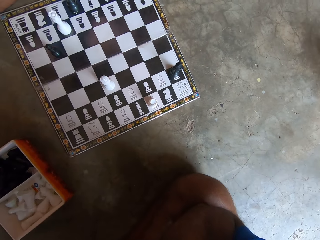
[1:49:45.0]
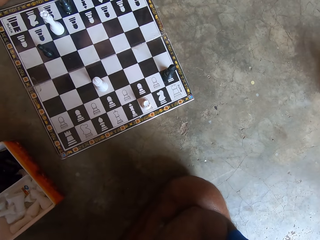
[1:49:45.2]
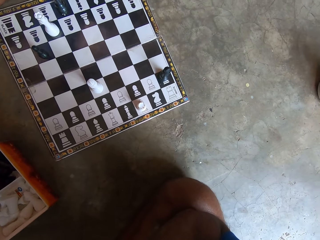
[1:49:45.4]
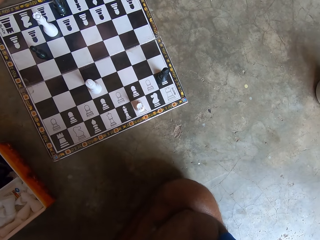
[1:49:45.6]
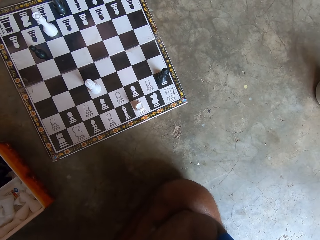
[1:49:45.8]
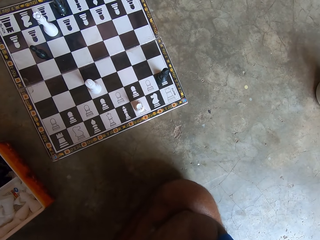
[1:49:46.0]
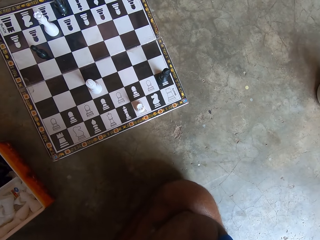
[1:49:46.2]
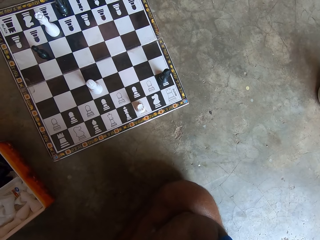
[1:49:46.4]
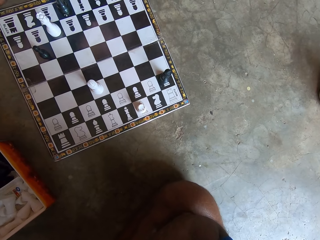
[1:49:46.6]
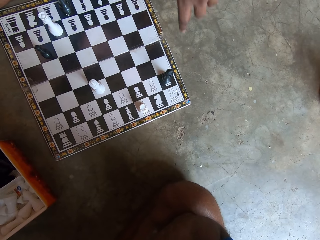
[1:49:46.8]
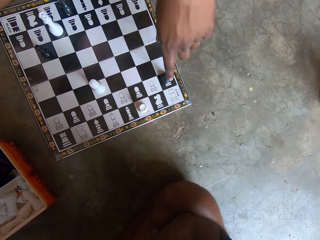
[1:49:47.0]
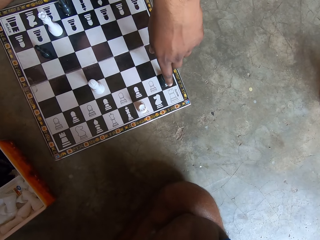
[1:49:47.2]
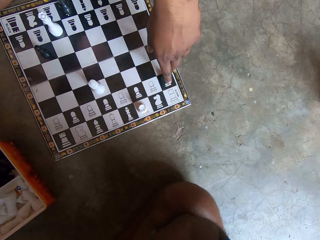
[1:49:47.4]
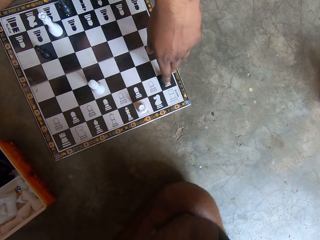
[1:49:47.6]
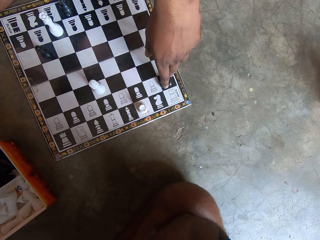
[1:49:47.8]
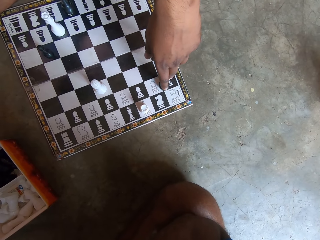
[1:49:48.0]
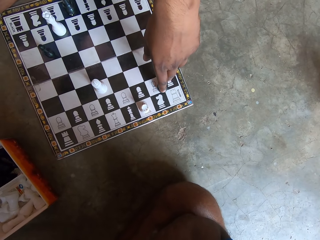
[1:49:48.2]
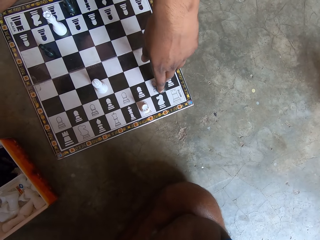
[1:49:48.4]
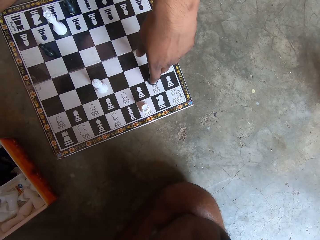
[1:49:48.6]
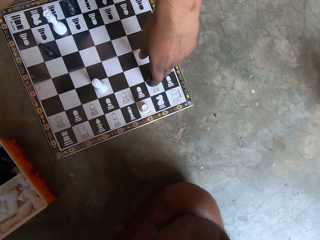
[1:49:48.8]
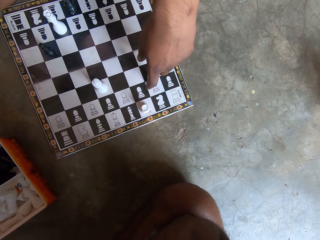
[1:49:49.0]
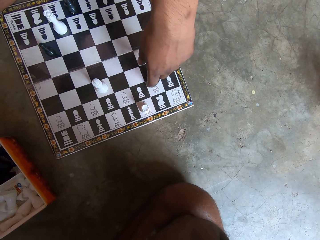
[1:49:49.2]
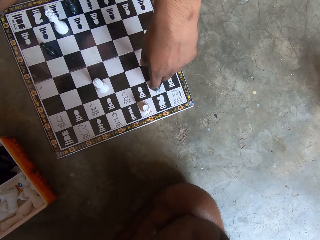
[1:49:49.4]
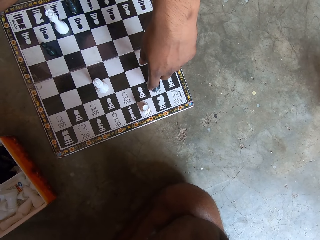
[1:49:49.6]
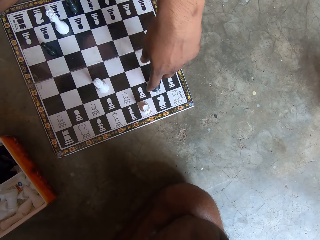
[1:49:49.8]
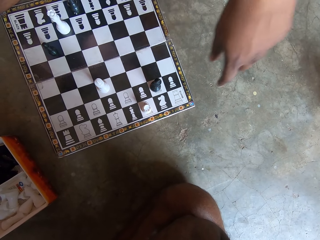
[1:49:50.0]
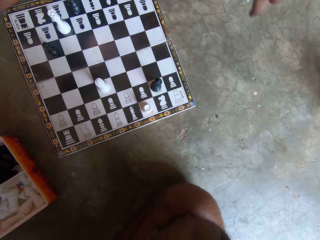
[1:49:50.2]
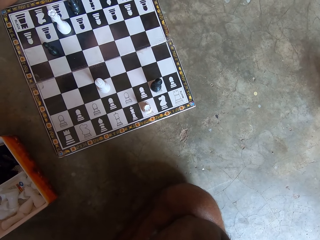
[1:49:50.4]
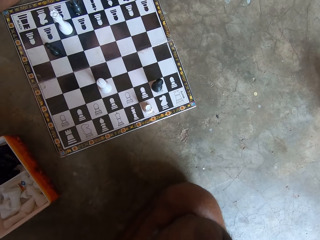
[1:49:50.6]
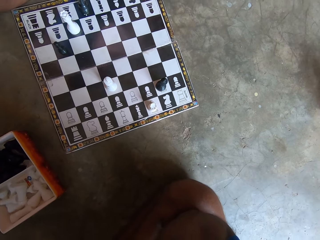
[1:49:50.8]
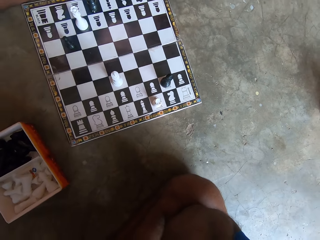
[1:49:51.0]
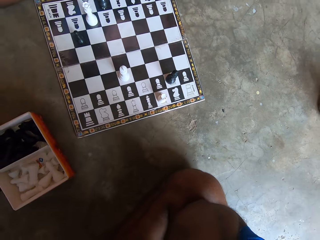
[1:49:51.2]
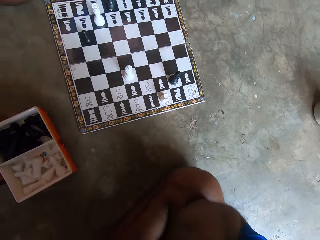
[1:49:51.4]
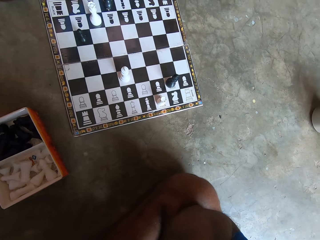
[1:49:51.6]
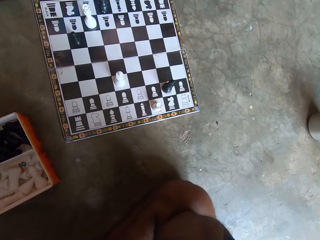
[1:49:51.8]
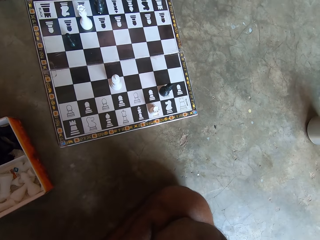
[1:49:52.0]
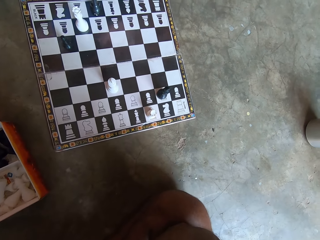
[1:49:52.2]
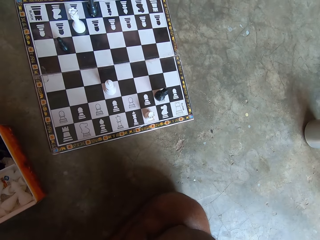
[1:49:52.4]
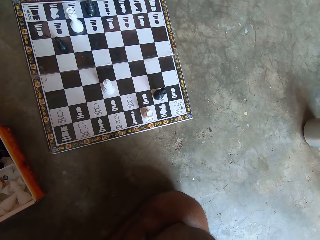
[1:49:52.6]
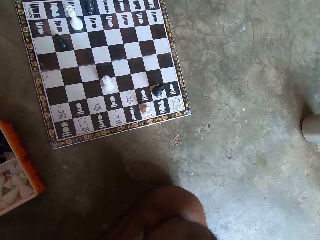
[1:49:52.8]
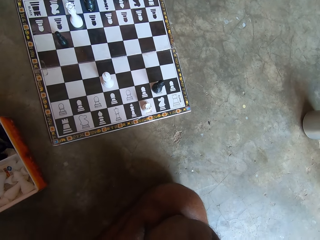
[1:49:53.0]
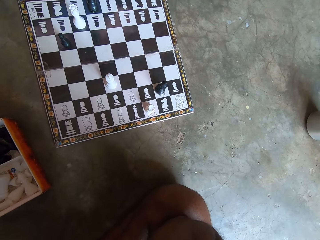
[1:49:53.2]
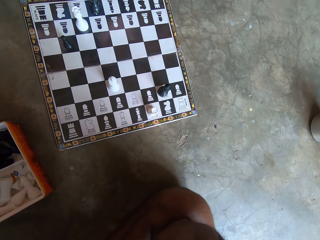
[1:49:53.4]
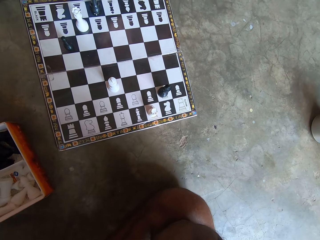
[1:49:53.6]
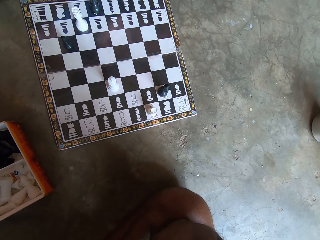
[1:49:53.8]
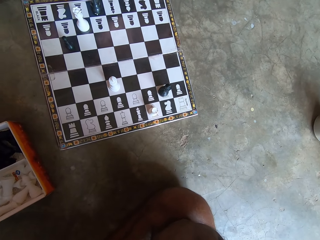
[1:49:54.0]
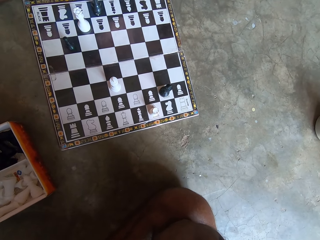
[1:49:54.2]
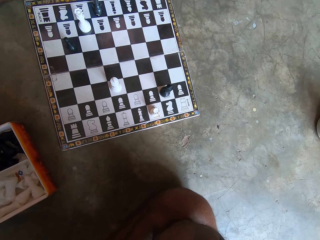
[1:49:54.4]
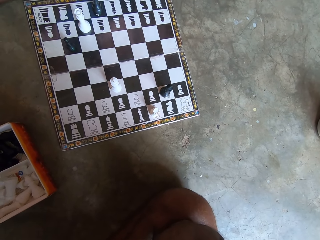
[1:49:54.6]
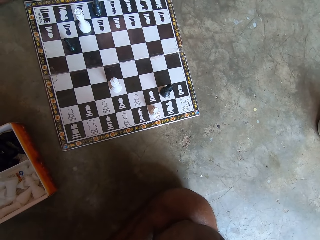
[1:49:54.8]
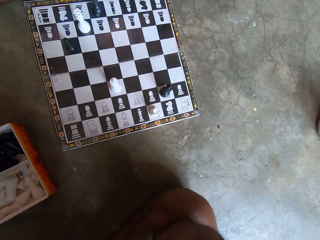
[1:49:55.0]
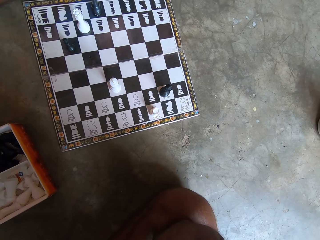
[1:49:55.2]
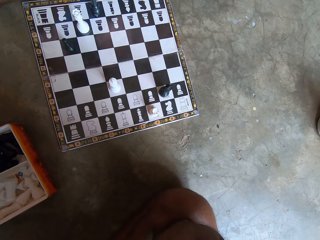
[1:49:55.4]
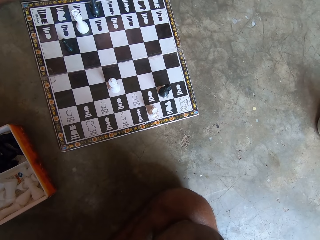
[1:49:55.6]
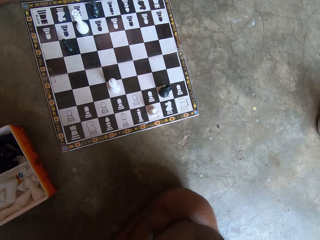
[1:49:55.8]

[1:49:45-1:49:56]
The camera wearer looks at the chessboard. The man moves another black piece, a pawn, on the chessboard. The camera wearer looks at the chessboard.

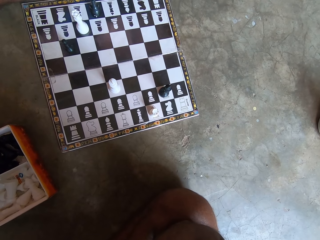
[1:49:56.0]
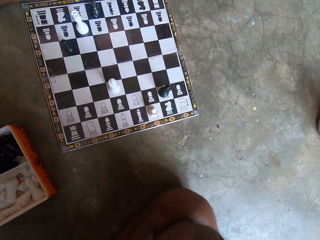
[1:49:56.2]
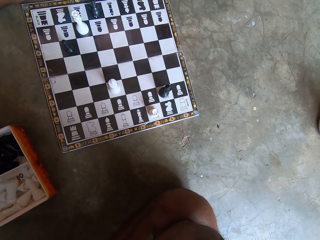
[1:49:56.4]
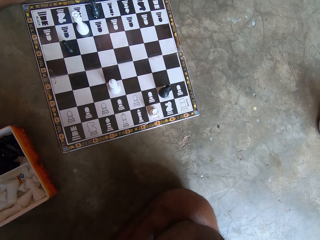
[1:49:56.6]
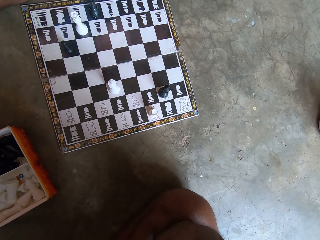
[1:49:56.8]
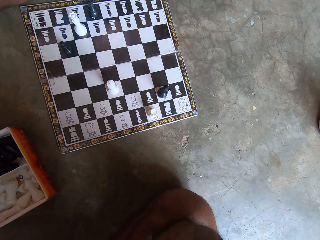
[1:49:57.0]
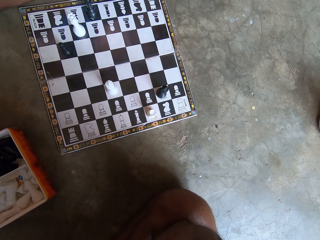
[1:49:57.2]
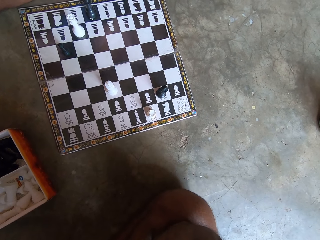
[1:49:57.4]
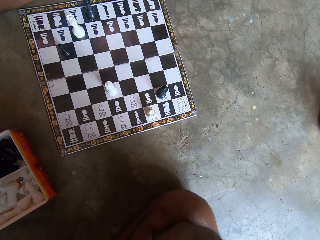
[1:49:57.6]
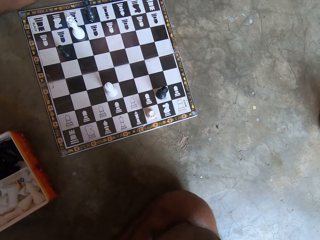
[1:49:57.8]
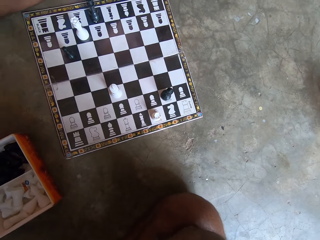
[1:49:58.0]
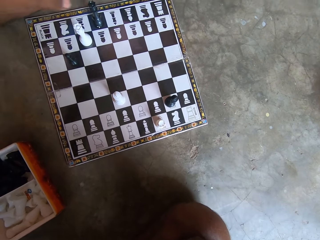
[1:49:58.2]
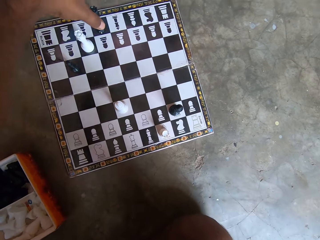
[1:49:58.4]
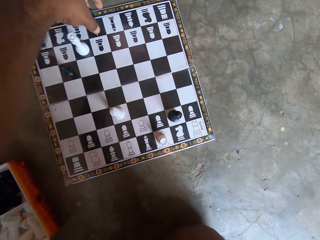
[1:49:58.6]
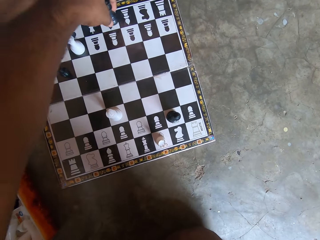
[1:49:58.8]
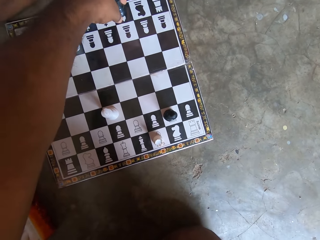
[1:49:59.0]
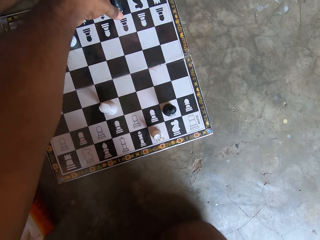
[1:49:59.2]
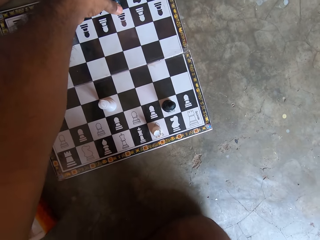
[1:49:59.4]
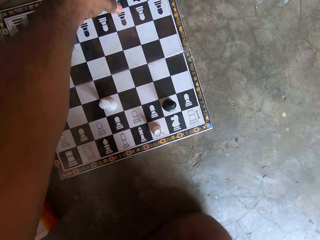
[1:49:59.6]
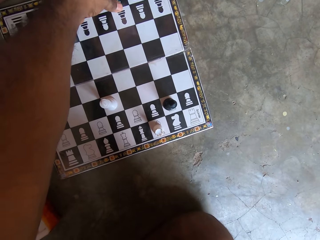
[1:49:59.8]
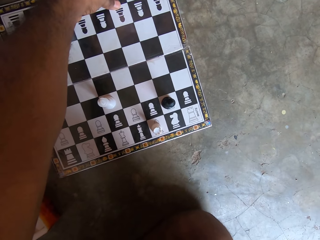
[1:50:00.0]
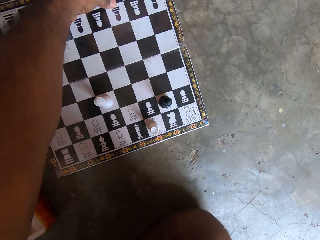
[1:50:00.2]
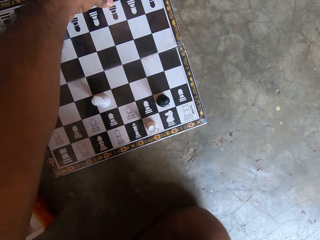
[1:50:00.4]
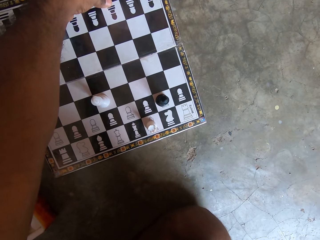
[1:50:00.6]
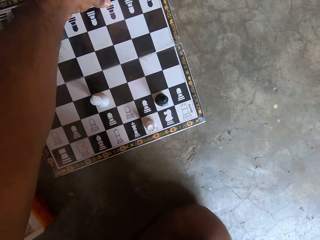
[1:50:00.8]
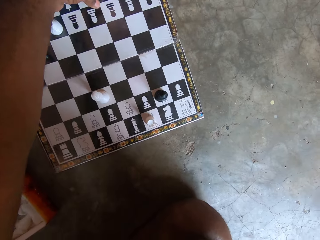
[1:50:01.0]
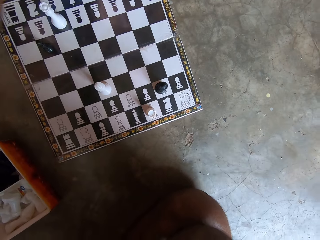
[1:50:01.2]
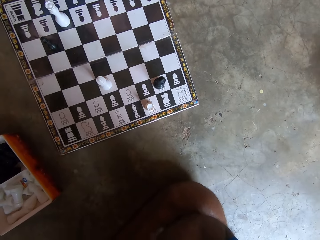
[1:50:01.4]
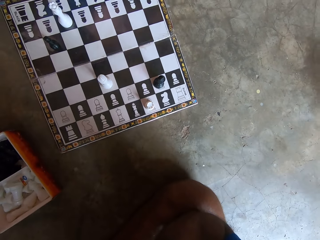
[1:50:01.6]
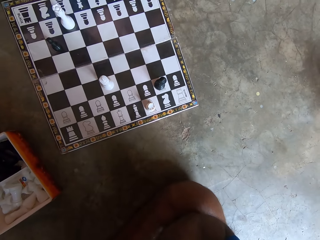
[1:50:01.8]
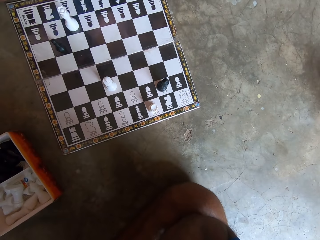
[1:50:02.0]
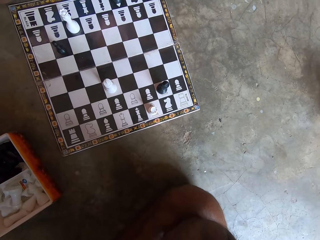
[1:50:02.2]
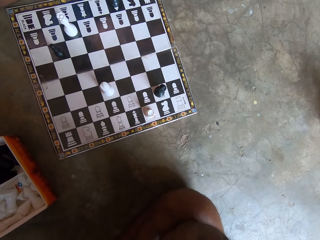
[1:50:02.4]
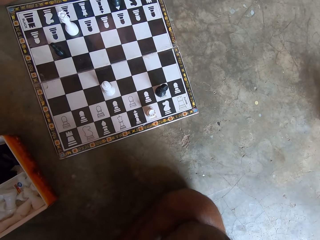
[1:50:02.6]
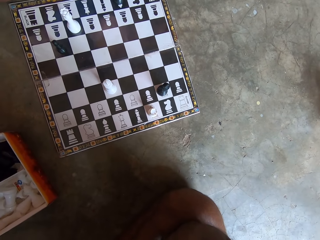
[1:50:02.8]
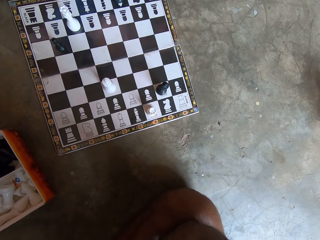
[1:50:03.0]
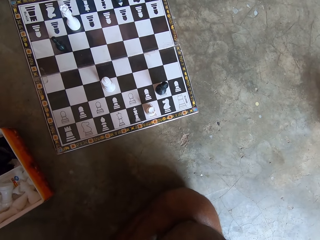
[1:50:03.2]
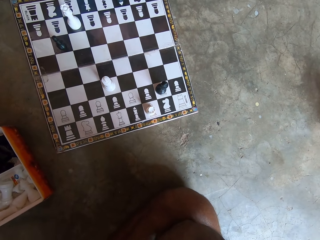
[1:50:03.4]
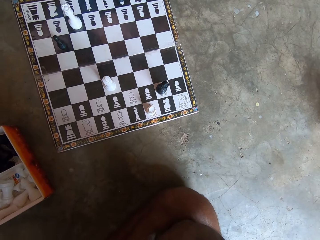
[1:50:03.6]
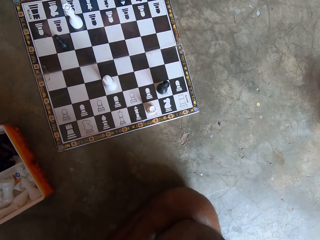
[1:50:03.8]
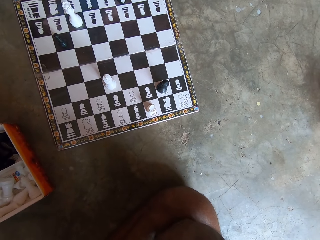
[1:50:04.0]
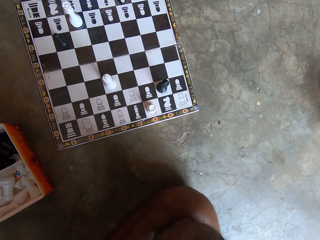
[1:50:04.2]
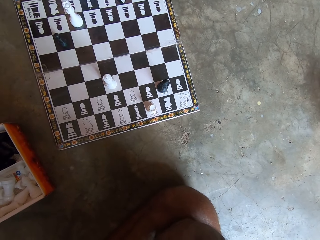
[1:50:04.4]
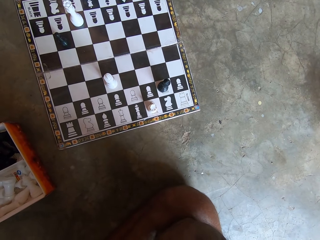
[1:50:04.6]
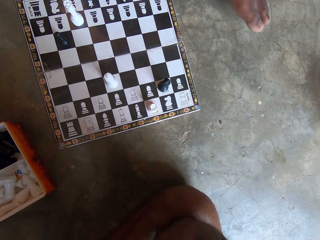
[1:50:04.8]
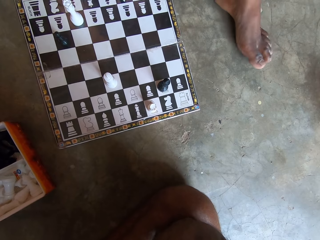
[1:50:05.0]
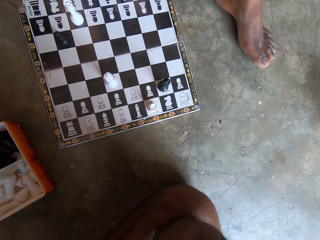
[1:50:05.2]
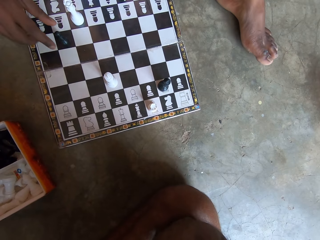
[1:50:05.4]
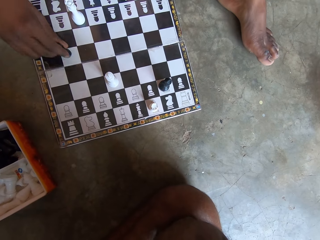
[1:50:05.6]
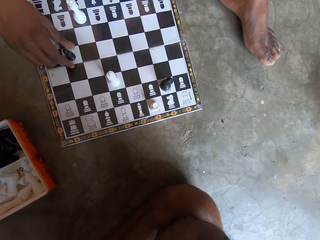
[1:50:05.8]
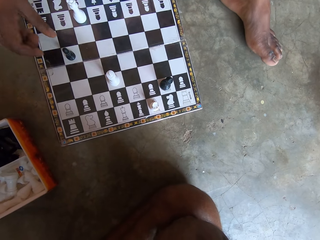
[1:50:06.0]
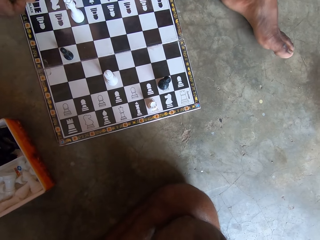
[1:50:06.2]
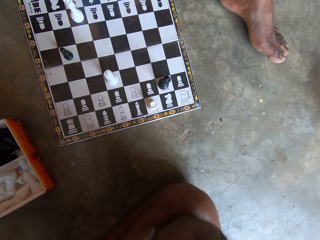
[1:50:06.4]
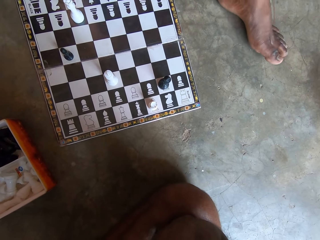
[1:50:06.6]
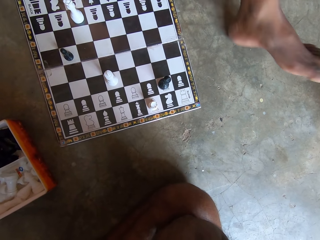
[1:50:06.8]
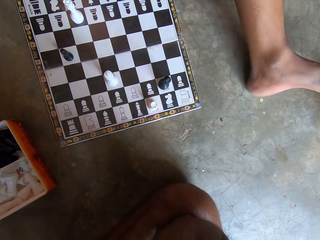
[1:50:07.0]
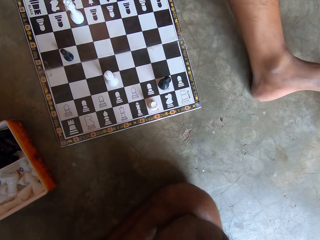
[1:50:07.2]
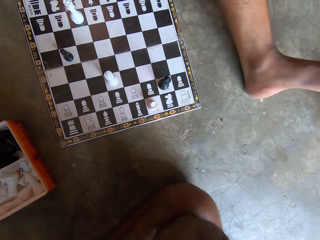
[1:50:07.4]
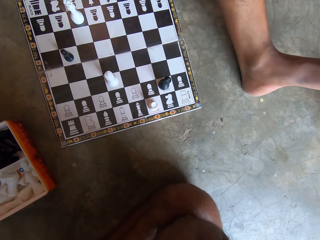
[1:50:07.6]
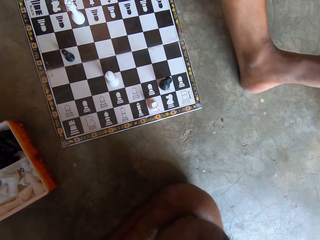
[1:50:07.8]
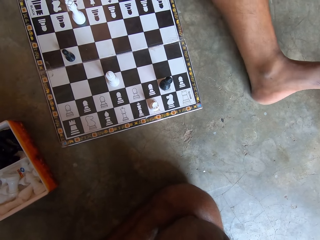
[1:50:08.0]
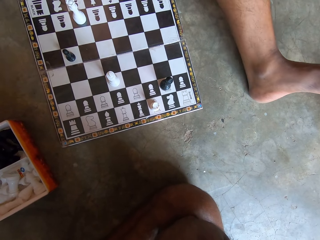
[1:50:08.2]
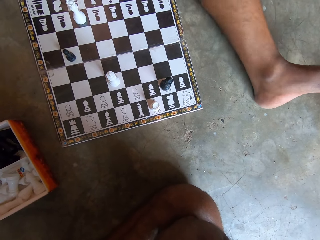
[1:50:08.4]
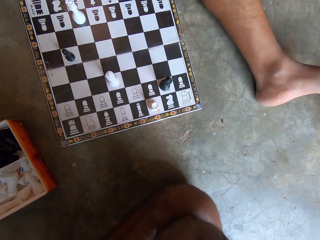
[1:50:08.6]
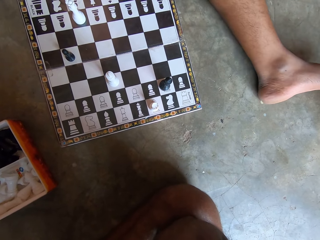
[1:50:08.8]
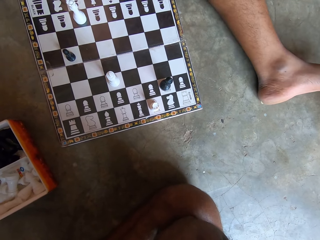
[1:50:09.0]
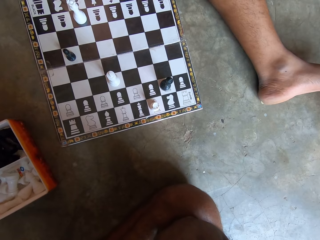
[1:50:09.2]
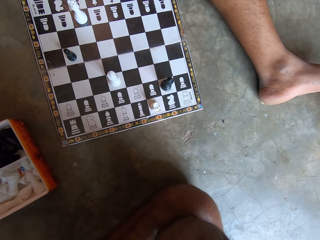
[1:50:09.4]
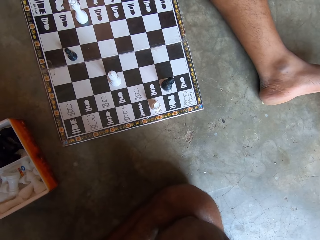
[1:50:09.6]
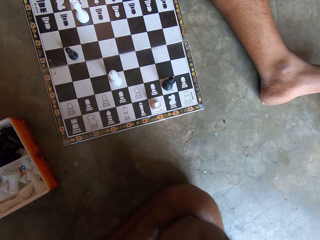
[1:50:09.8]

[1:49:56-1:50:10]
The camera wearer moves the black piece, a pawn, on the chessboard. The man moves his left leg forward slightly, moves another black piece, a pawn, on the chessboard, and stretches his left leg.
